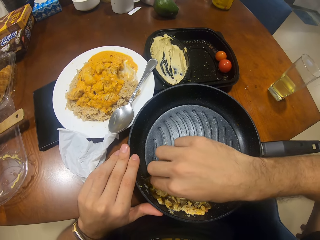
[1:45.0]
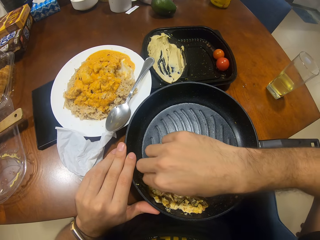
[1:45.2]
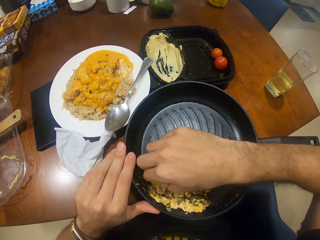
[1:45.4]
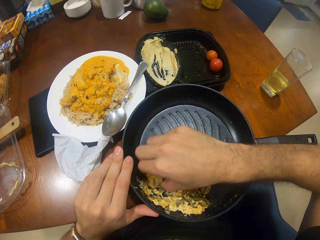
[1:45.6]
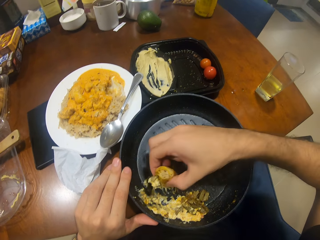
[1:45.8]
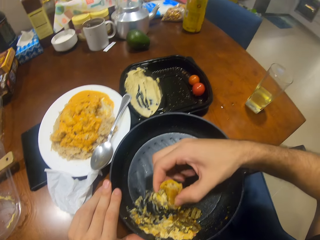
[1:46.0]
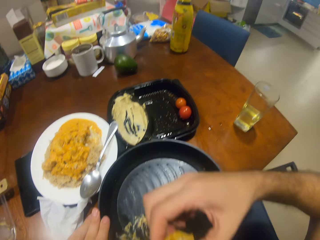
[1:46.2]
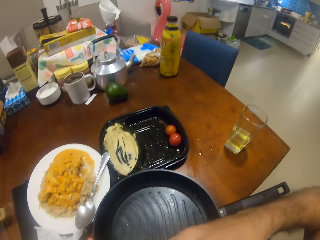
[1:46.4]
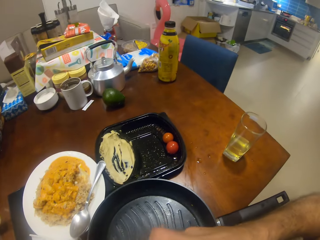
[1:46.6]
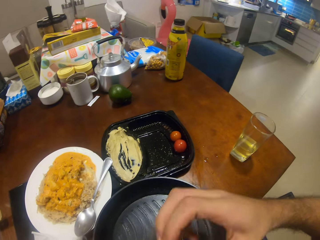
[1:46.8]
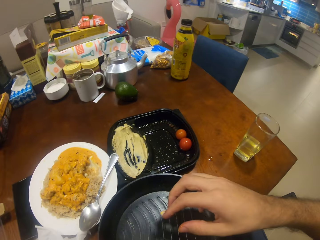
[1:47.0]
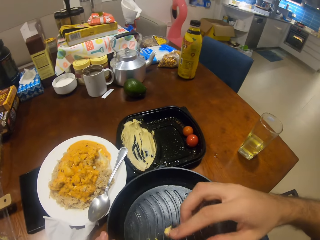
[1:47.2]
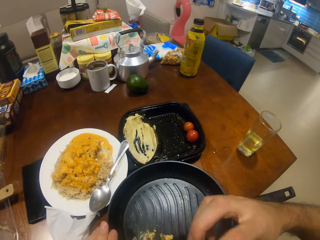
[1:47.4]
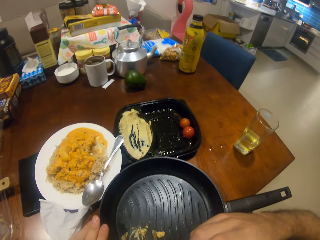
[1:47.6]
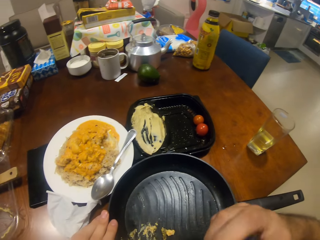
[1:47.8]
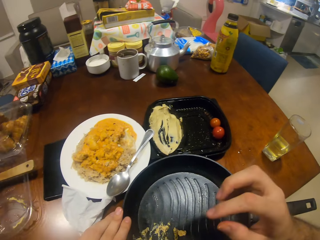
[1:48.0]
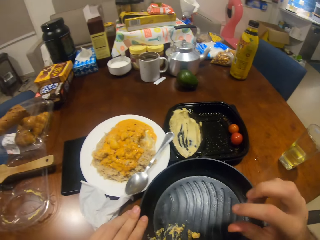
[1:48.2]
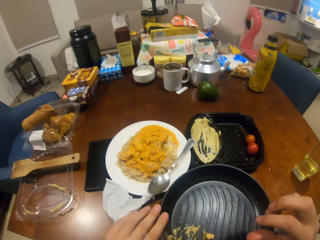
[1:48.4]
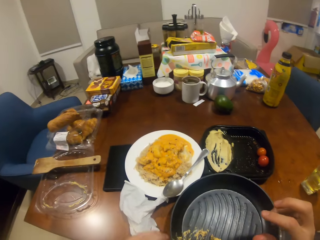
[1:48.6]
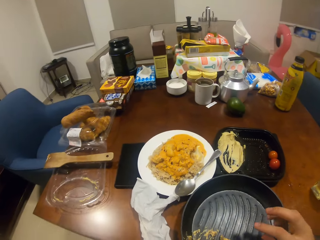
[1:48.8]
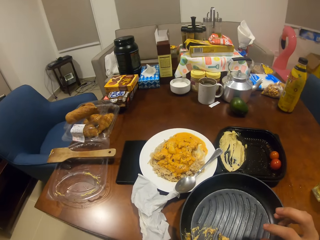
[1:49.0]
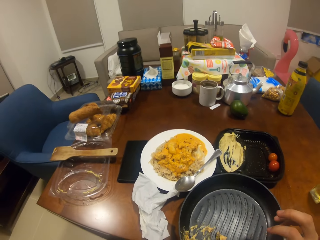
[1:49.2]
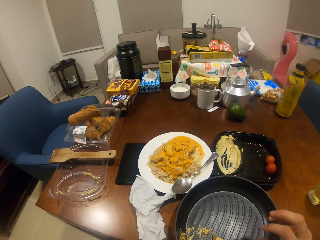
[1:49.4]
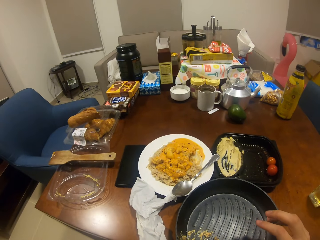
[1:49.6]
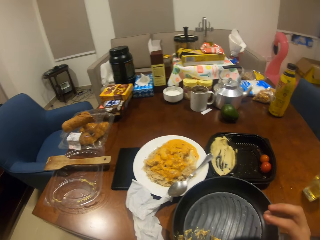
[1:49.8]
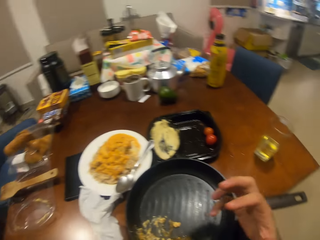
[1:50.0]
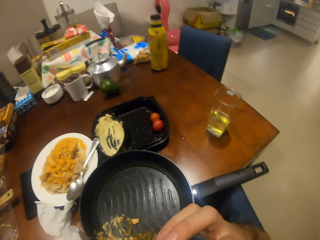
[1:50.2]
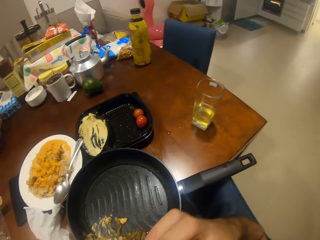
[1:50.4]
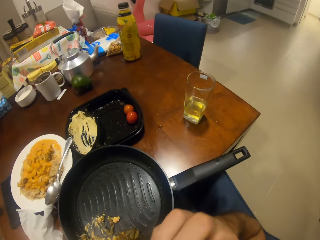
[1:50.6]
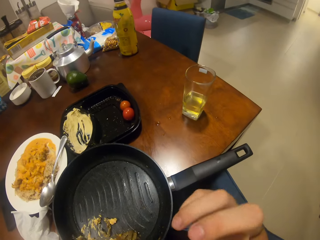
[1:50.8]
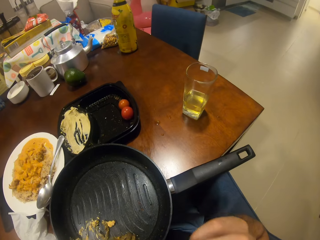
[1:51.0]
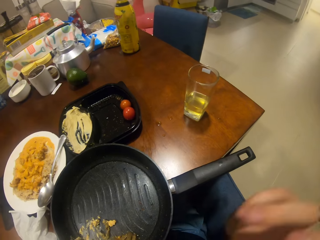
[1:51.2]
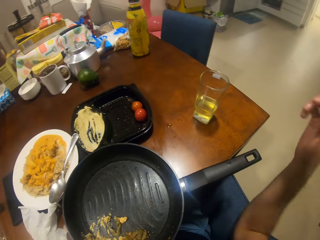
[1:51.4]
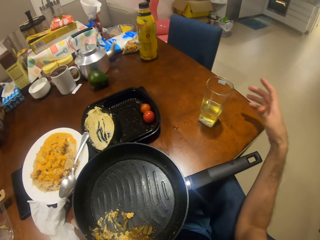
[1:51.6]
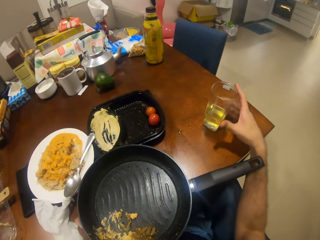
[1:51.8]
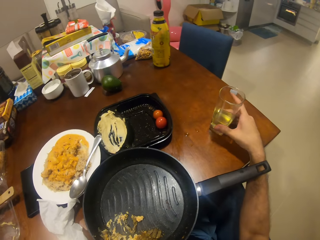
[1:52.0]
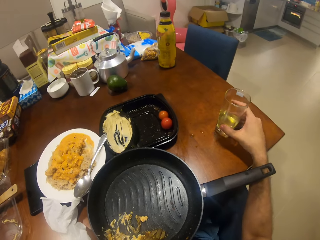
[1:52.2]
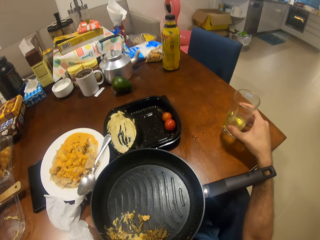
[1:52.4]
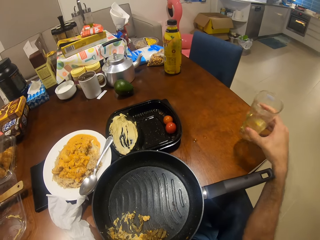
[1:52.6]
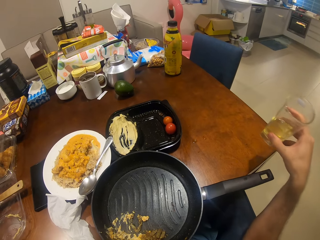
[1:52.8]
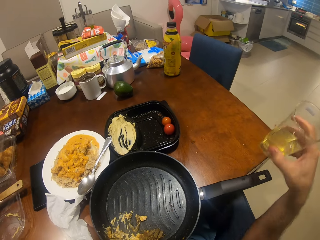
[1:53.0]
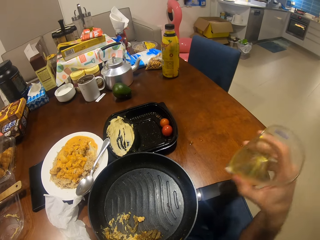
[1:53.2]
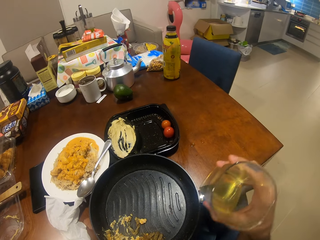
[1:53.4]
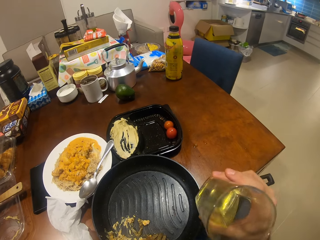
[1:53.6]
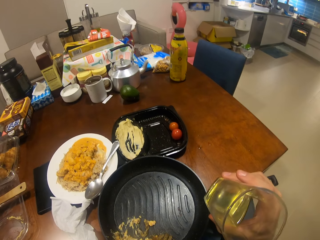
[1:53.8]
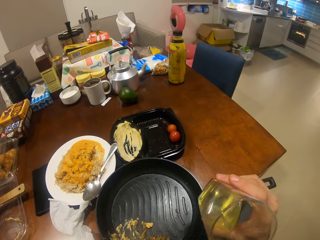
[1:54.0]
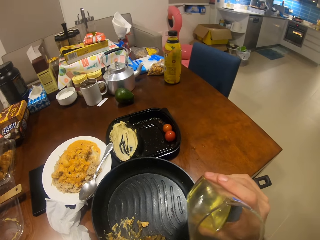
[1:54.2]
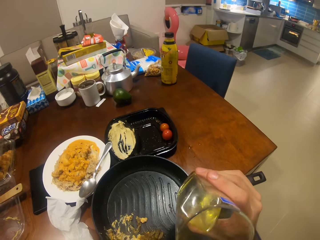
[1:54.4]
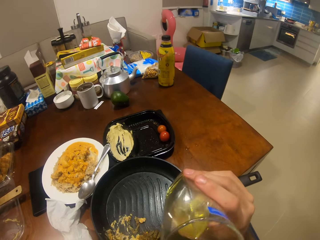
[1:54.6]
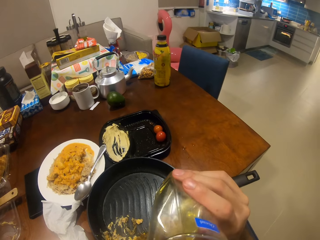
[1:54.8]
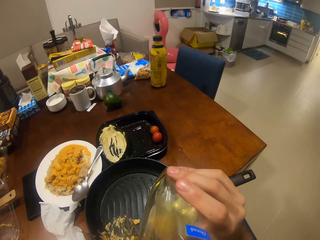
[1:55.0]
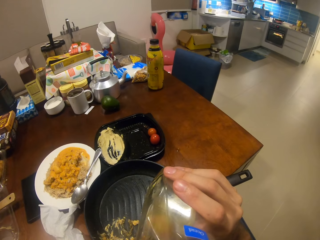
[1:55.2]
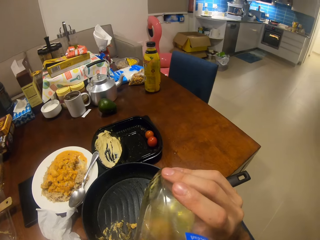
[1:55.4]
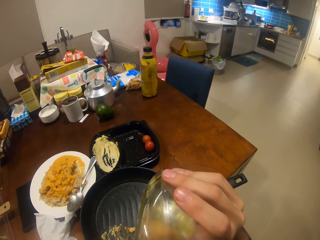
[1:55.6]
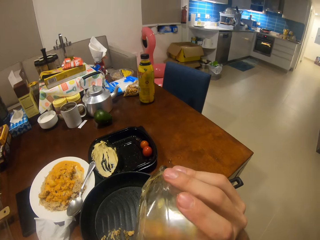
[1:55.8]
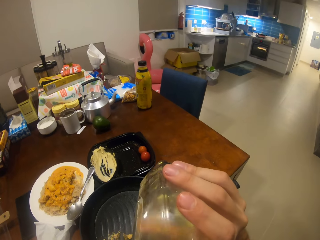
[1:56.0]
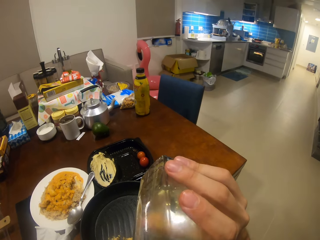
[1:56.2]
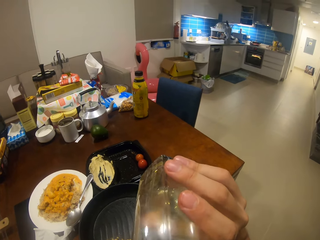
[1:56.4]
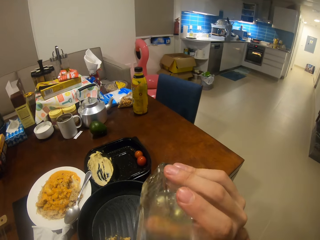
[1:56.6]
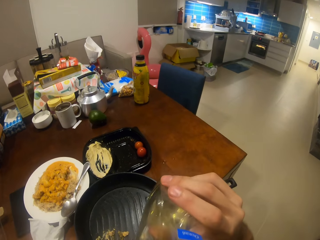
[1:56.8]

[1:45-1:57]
The camera wearer eats the bread. He licks his finger. He picks up a glass of juice. He drinks the juice.

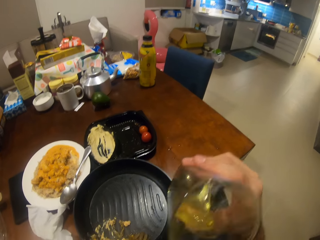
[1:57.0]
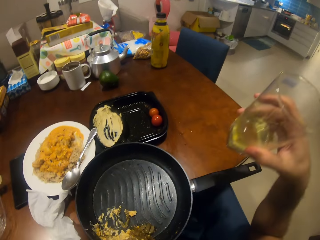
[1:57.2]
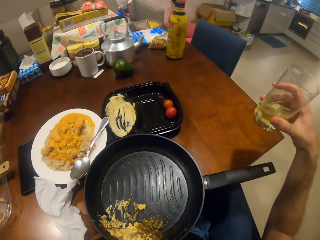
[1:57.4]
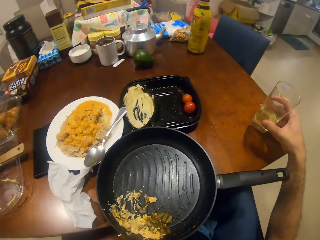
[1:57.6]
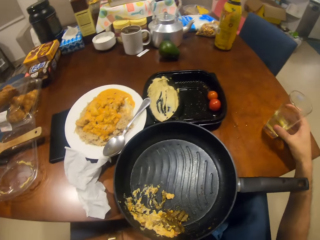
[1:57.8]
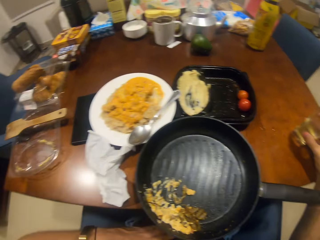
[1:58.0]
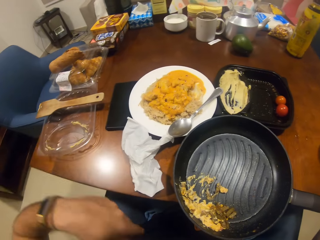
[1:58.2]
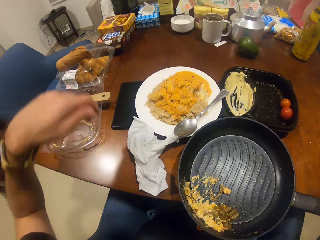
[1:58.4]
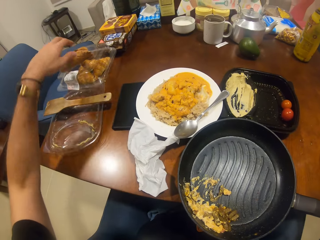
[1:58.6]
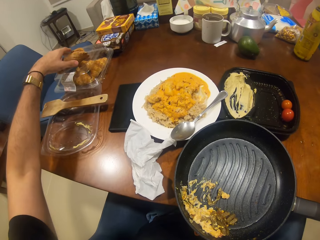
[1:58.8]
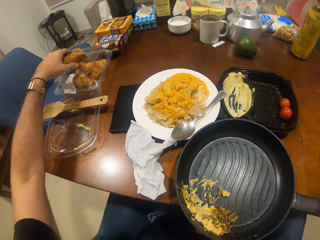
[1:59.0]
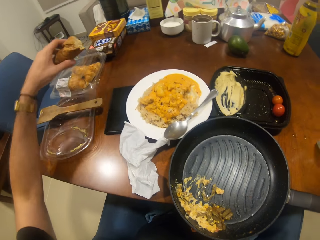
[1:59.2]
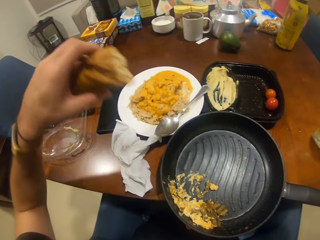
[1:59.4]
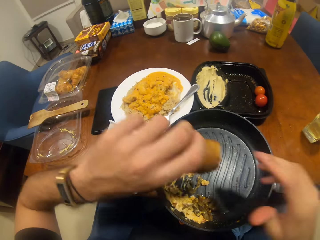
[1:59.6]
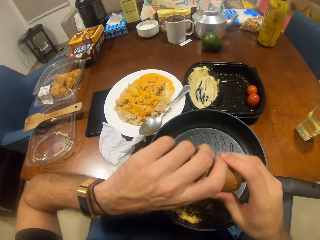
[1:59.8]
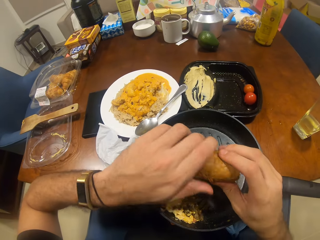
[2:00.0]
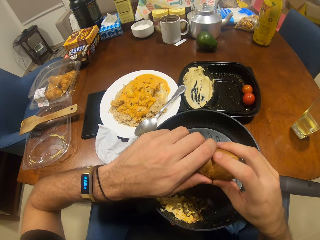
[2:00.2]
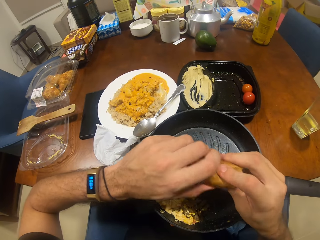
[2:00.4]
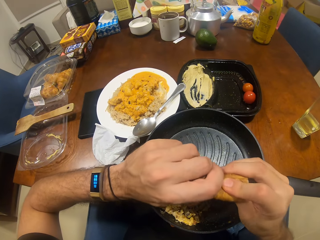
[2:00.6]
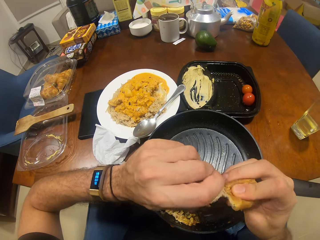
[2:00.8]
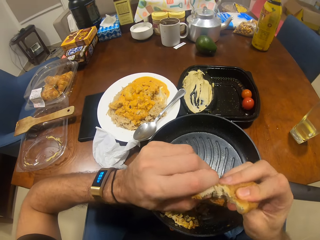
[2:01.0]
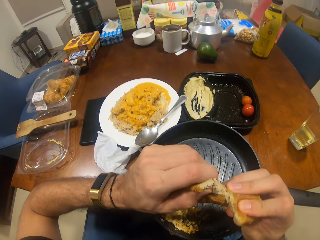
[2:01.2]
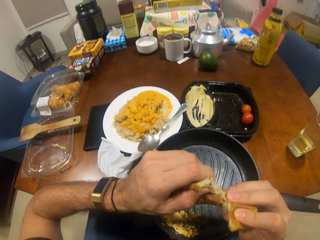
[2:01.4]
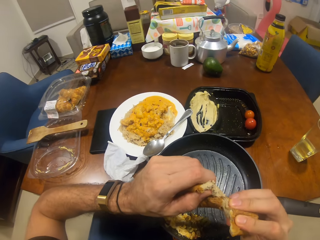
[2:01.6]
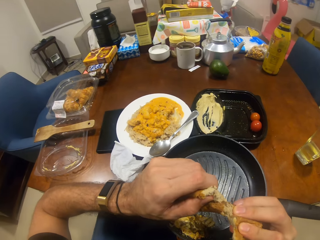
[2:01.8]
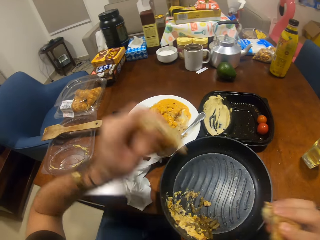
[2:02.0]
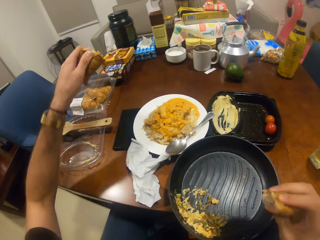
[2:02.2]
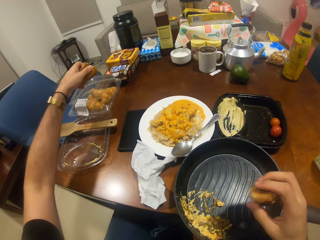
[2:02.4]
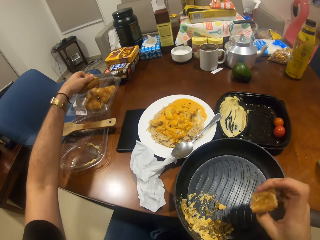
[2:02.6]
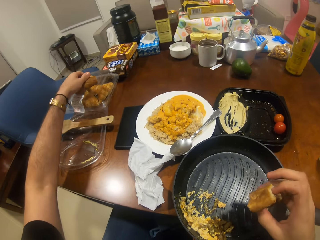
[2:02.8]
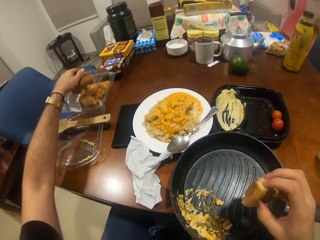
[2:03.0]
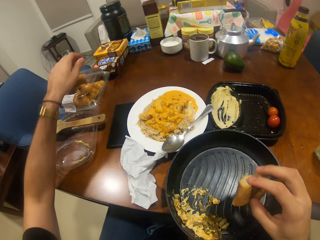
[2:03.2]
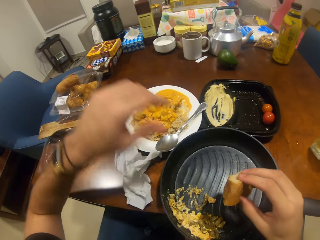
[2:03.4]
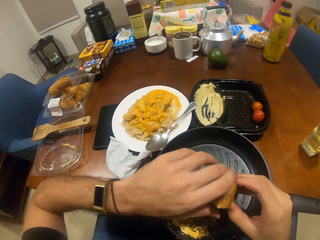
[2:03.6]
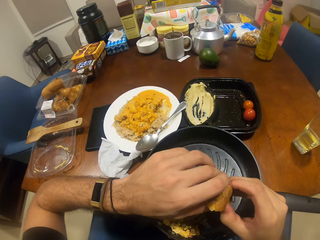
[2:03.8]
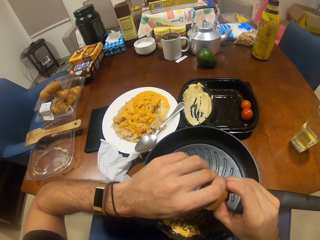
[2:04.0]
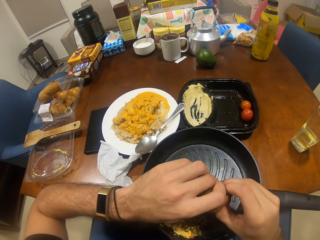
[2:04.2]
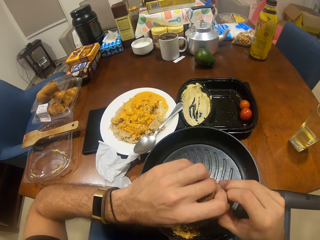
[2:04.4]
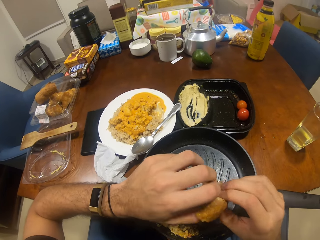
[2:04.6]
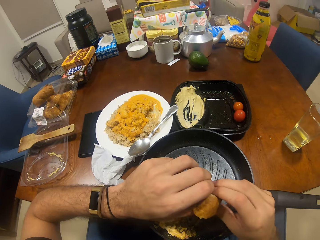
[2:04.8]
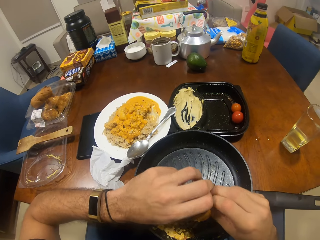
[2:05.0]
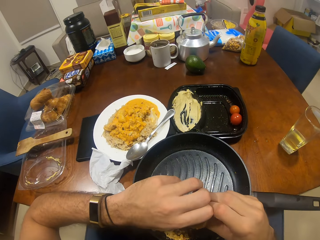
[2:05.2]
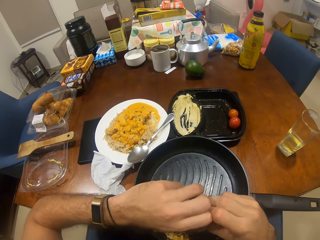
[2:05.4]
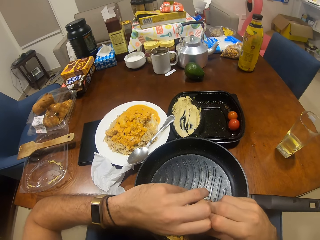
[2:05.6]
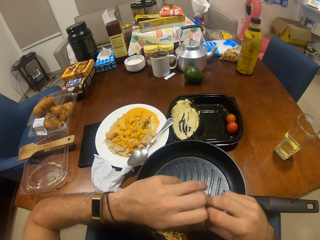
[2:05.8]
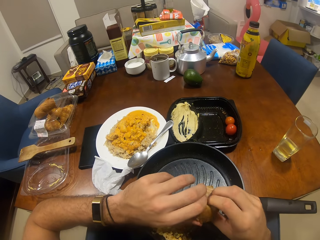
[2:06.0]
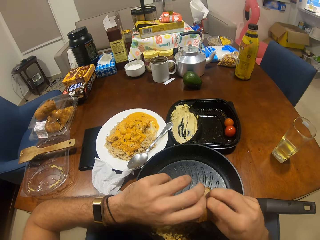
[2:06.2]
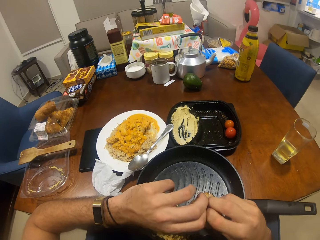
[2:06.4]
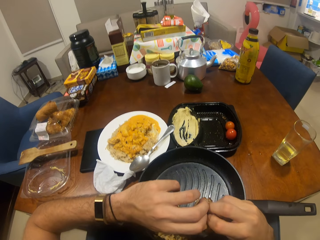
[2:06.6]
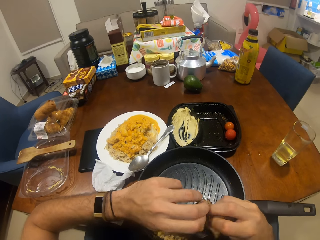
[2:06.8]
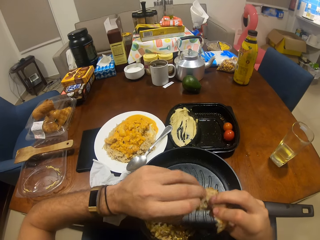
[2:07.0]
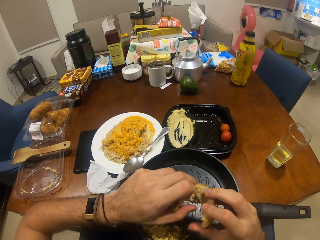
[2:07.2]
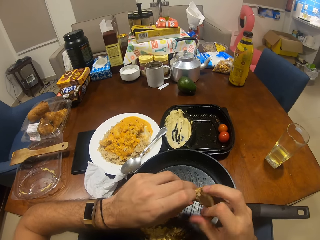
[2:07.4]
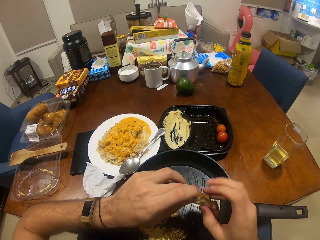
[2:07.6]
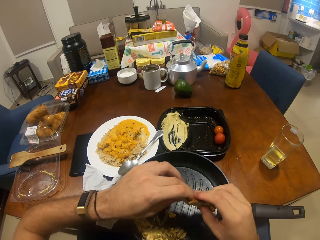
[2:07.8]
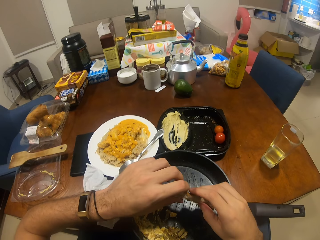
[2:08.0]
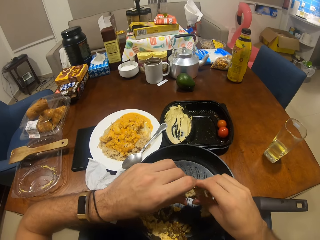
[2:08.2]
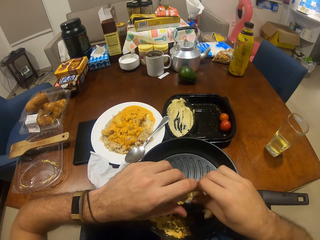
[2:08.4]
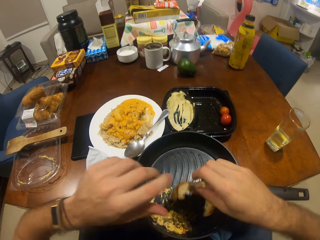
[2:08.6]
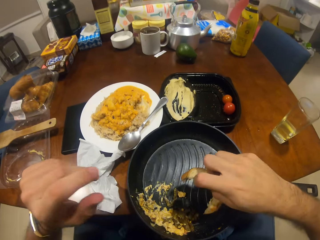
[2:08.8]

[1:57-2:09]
The camera wearer puts the glass of juice on the table. They pick up the bread. They cut the bread. They break the bread. They put back the bread. They cut the bread.
